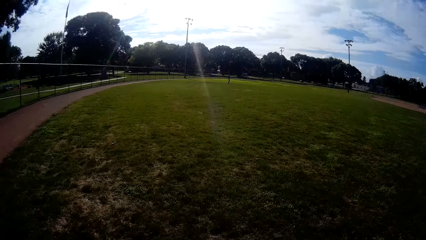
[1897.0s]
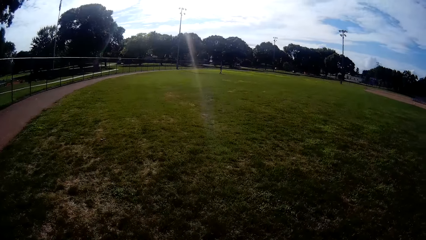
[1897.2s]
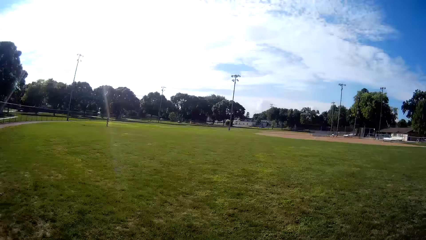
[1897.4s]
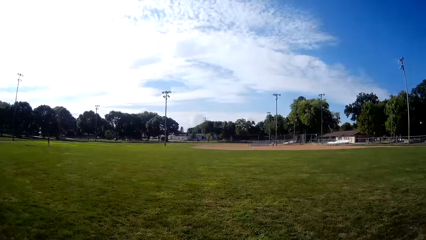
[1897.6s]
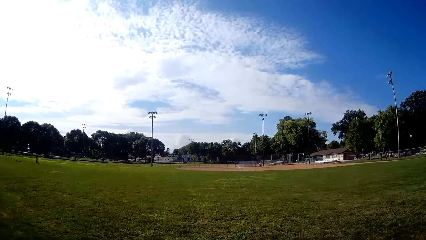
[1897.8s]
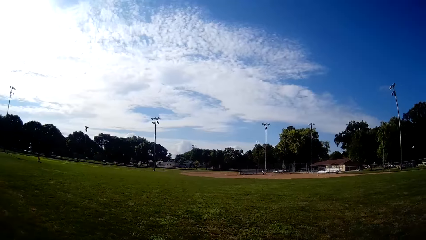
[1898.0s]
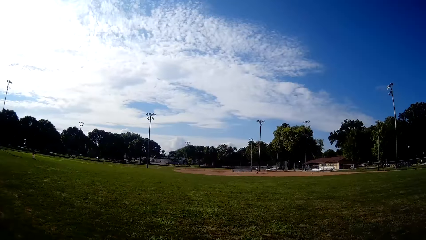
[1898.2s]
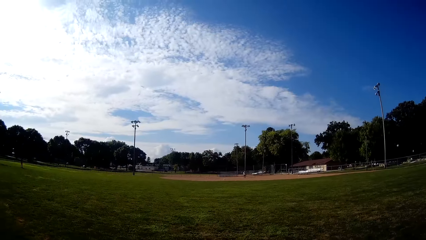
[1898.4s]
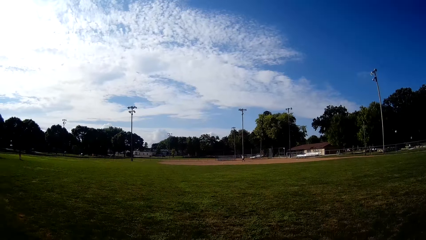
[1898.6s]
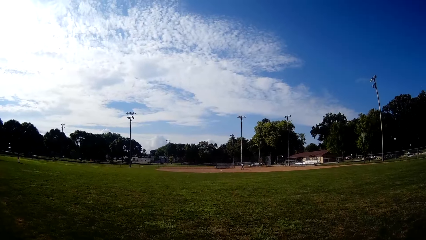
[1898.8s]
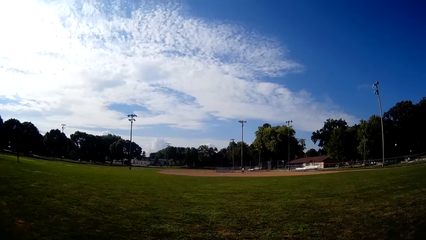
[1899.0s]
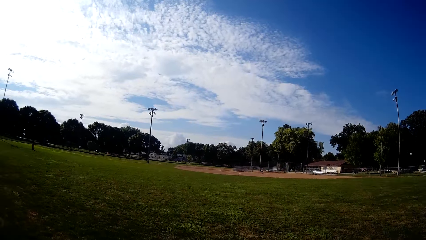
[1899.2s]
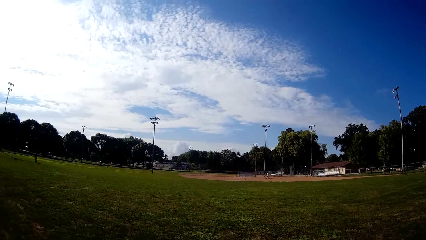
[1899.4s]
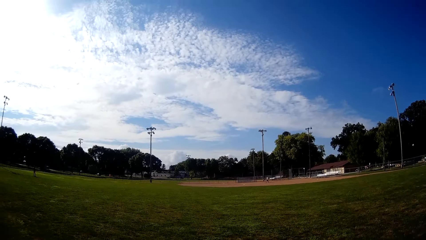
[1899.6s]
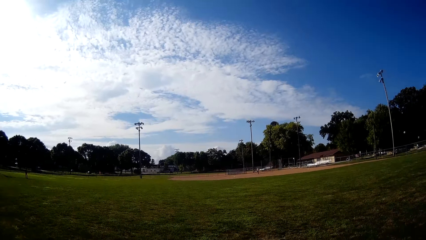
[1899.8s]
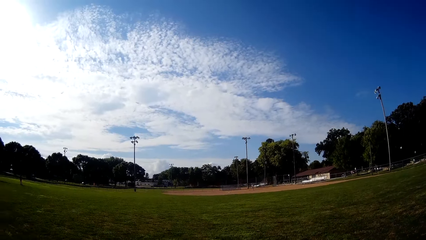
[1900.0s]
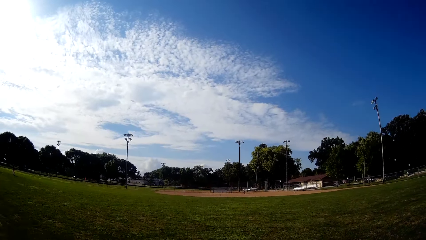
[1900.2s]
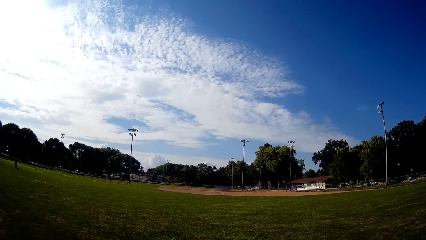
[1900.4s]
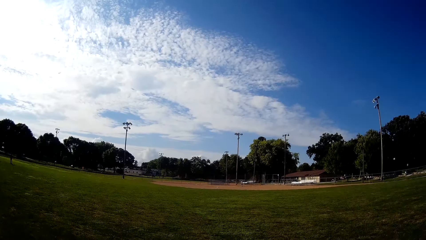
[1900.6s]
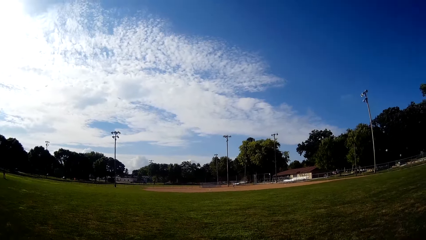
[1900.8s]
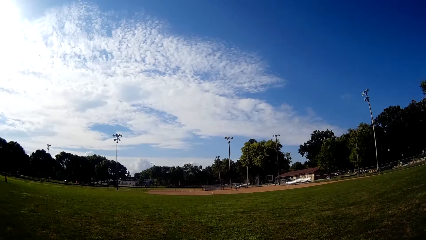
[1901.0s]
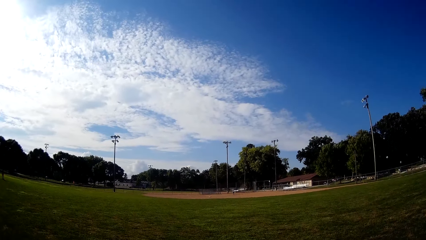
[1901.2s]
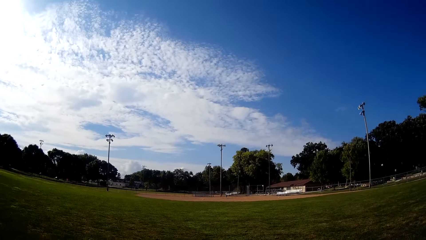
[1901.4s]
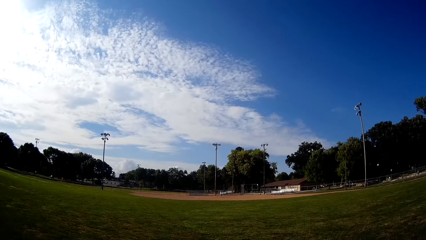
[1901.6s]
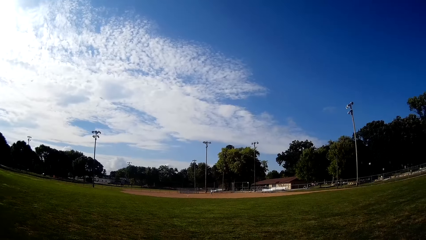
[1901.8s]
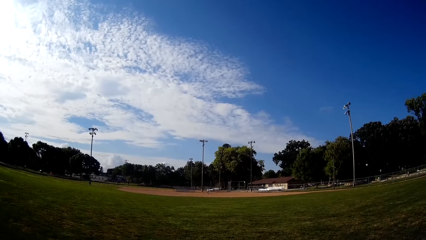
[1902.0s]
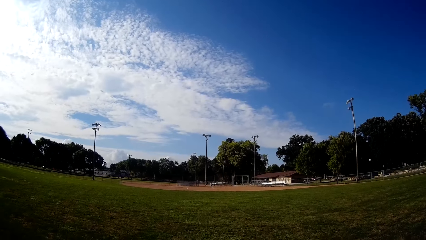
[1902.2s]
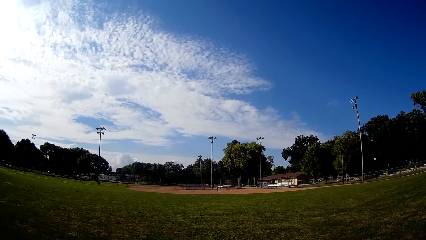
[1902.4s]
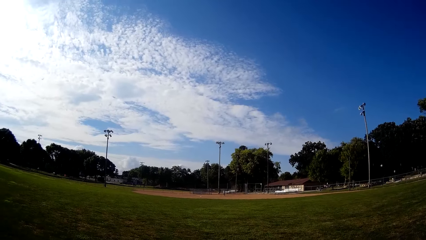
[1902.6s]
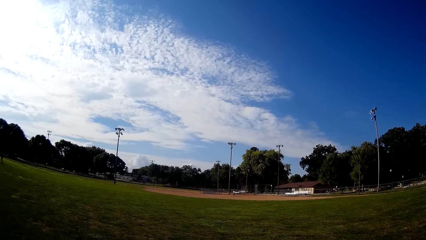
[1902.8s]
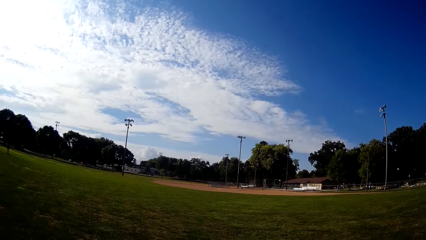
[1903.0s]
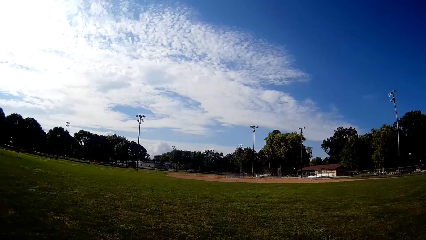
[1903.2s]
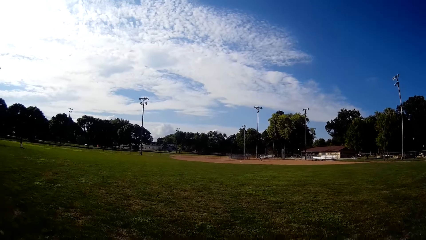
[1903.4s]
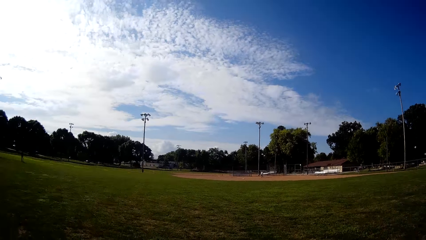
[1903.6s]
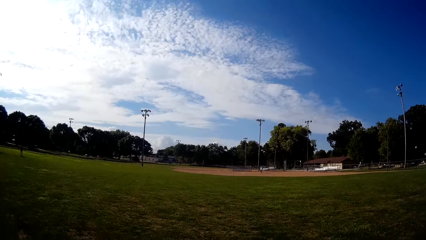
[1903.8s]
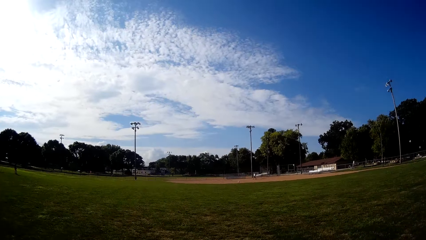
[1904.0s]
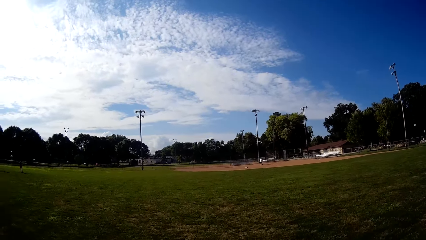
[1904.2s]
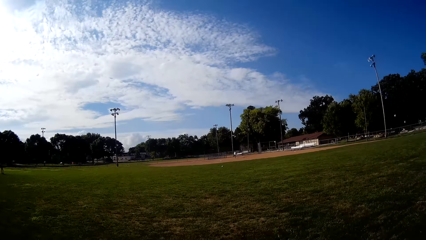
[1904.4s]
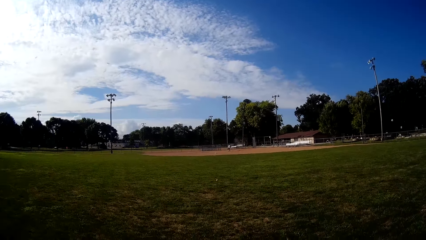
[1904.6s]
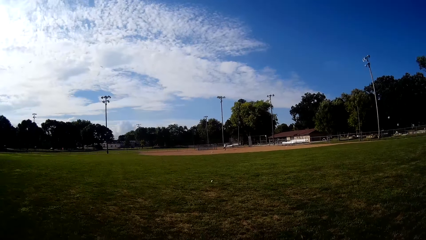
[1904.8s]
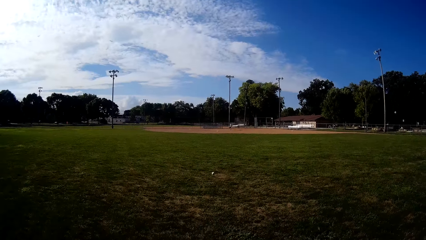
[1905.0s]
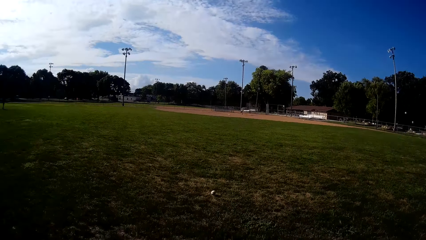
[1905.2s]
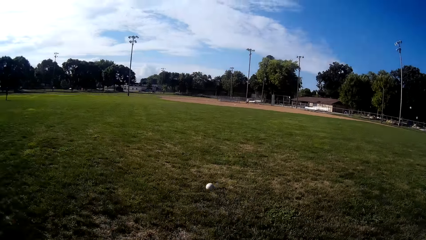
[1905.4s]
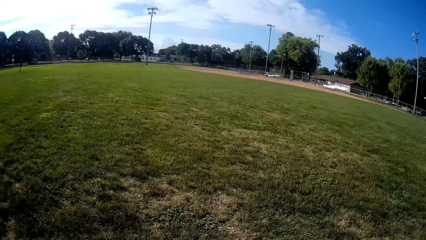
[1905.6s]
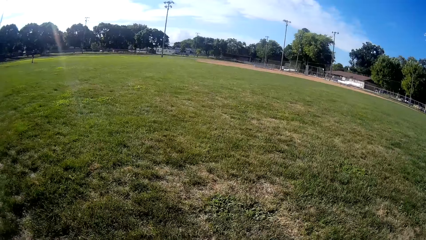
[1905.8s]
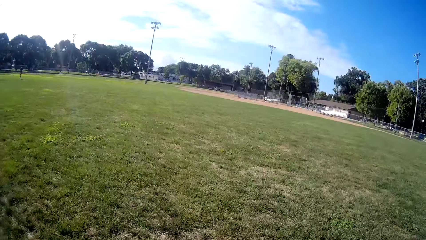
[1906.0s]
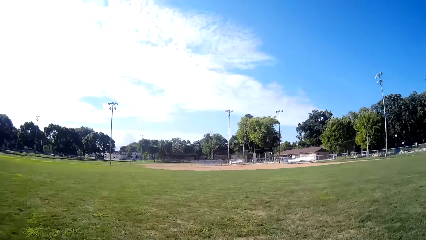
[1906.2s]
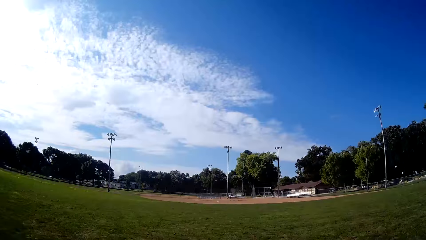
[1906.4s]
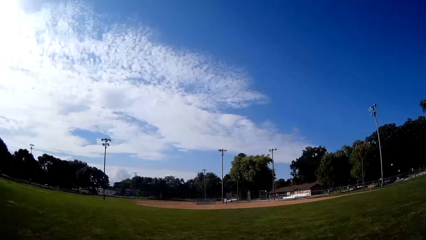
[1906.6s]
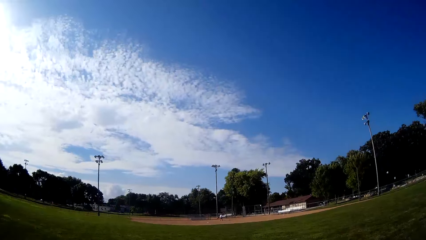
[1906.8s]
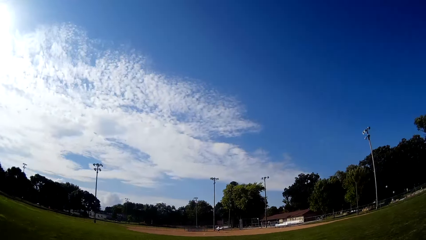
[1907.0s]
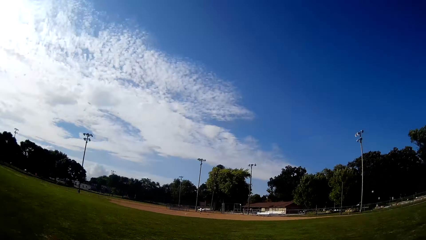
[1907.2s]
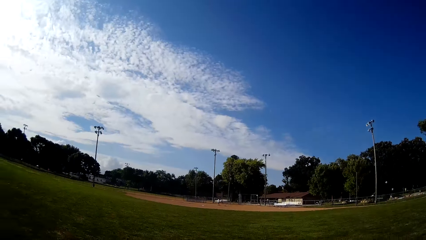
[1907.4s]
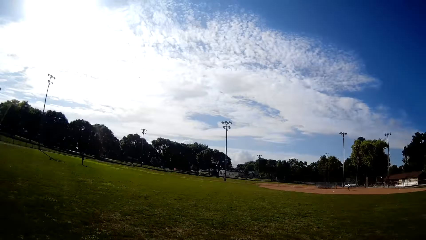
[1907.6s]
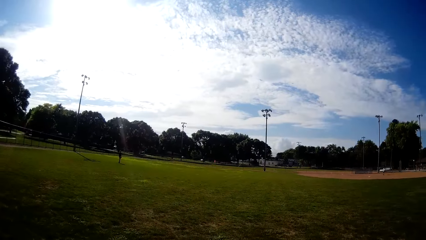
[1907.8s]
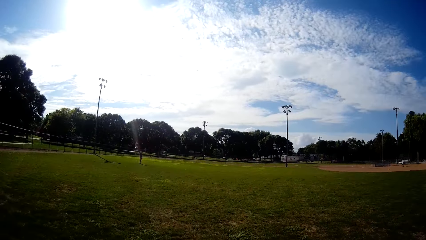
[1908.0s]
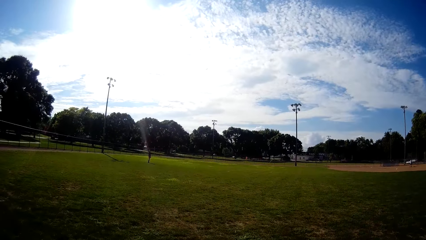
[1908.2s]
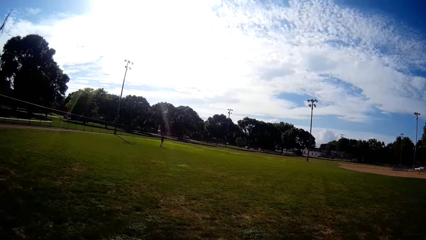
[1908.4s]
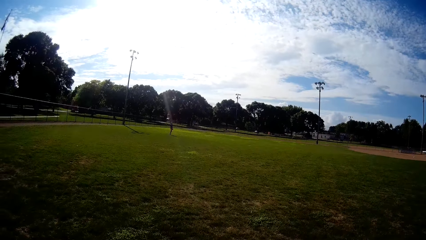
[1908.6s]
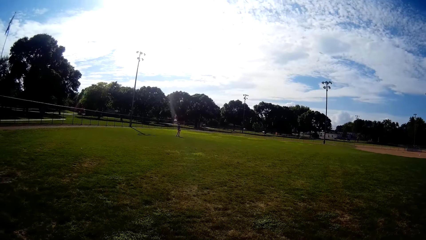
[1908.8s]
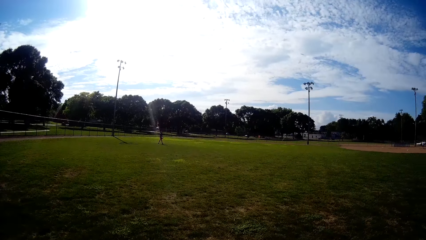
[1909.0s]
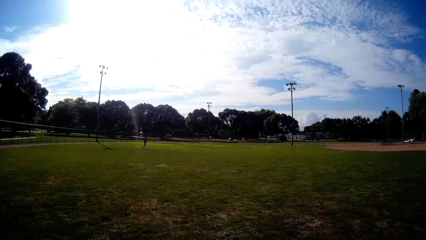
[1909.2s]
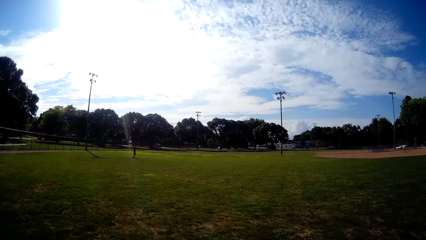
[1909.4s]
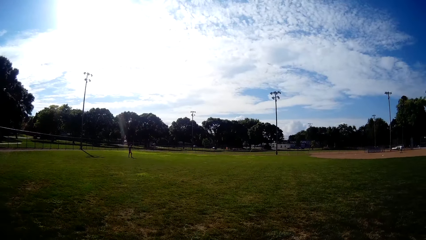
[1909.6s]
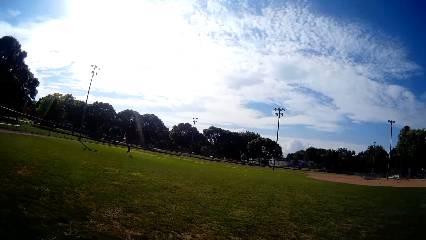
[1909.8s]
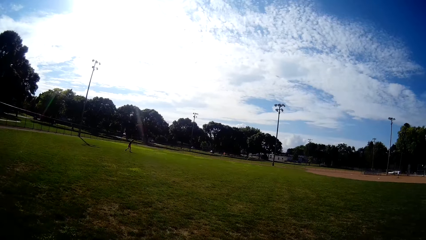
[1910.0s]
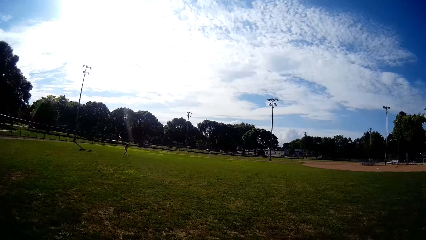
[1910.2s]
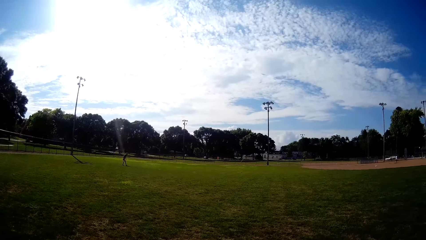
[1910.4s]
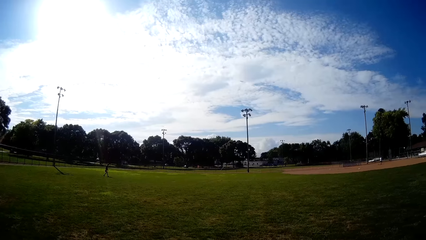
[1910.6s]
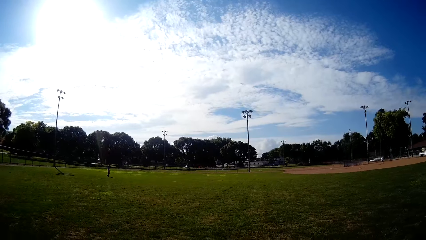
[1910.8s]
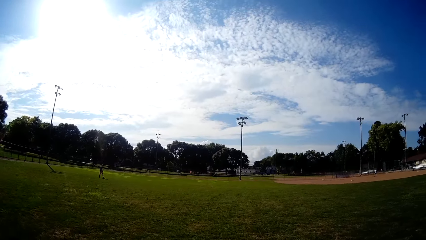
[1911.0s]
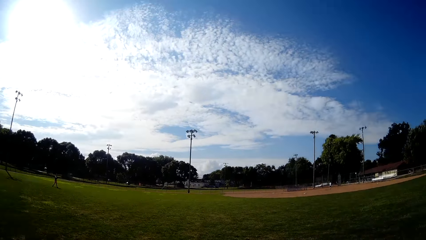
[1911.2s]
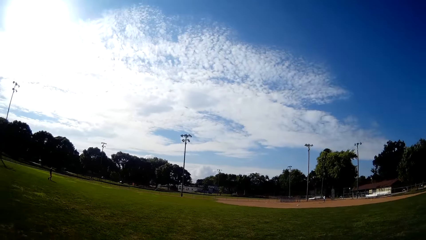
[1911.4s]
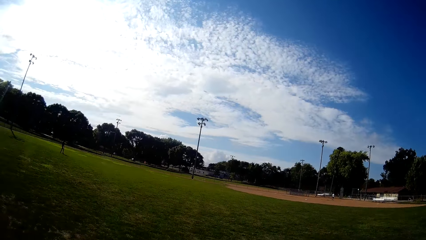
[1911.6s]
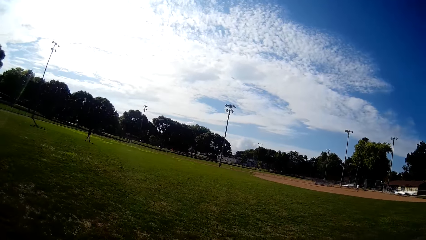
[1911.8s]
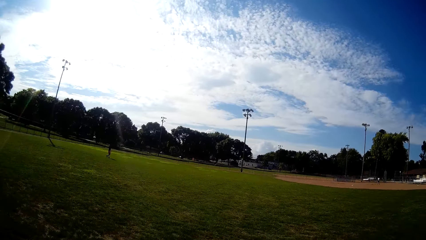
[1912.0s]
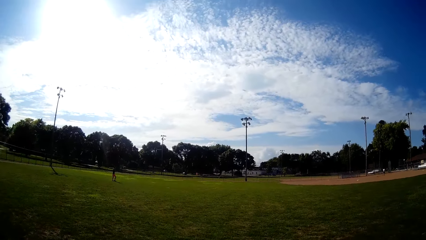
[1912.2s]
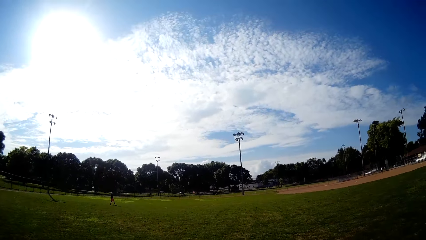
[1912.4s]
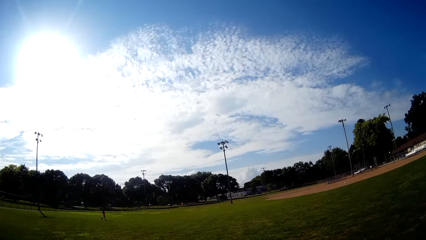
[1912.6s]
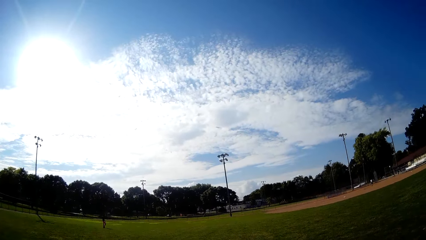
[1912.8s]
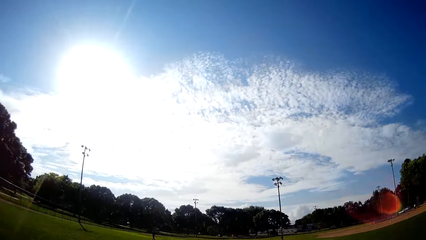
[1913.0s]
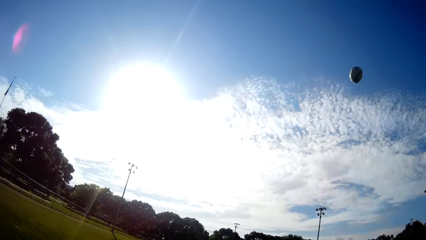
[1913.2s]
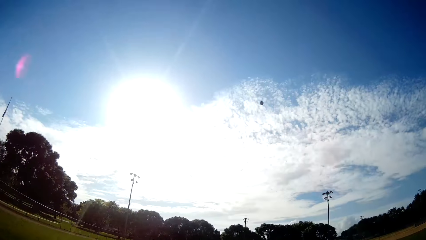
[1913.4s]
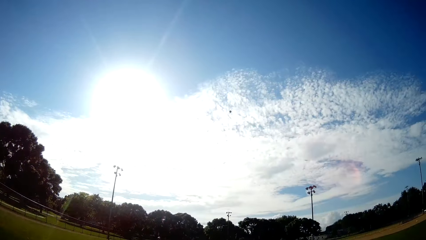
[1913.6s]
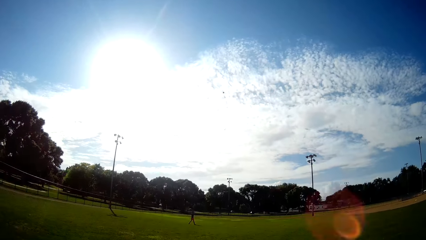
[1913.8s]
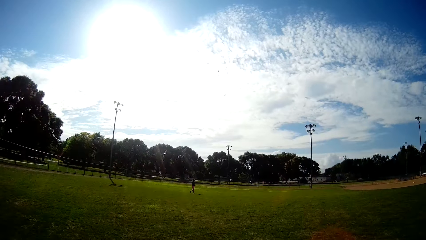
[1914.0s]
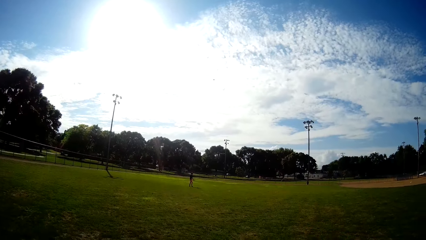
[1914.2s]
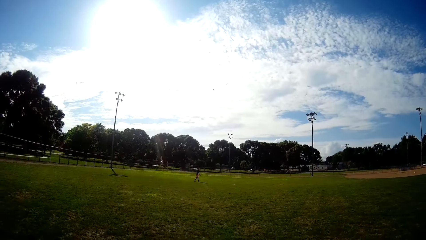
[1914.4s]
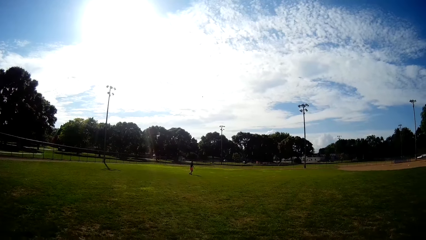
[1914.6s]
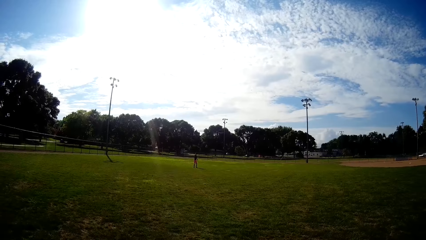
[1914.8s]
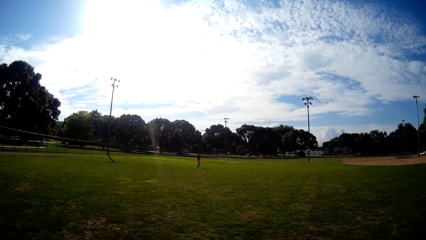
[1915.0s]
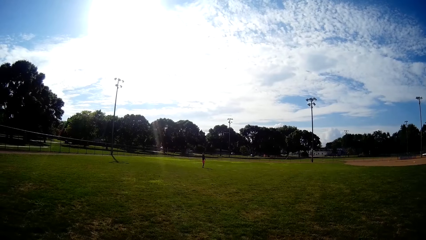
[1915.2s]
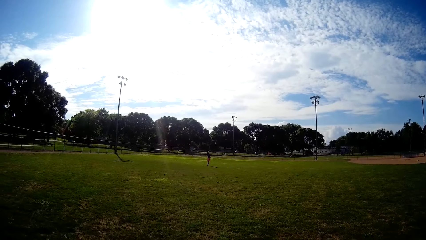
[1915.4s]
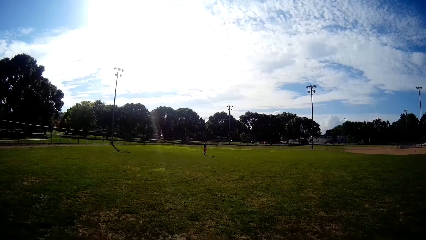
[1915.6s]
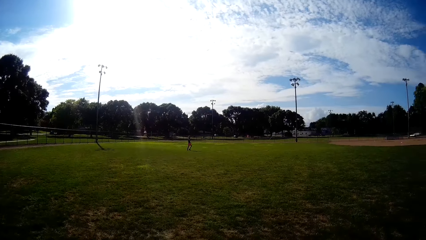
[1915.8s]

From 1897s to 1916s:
A man bats the baseball to the camera wearer with a hockey stick. The camera wearer runs towards the direction of the baseball. They catch the baseball and stop the baseball. They interact with a boy on the baseball field and start to talk. The boy walks in the field. The camera wearer pitches the baseball to the boy.
